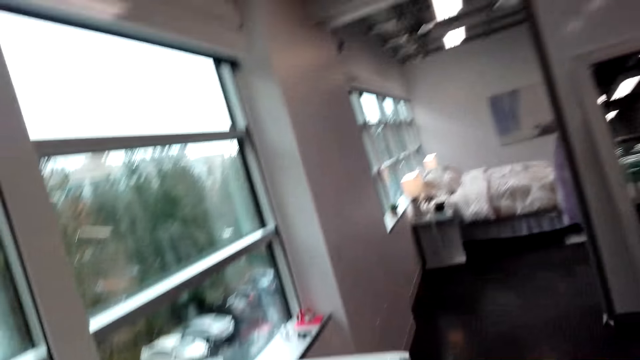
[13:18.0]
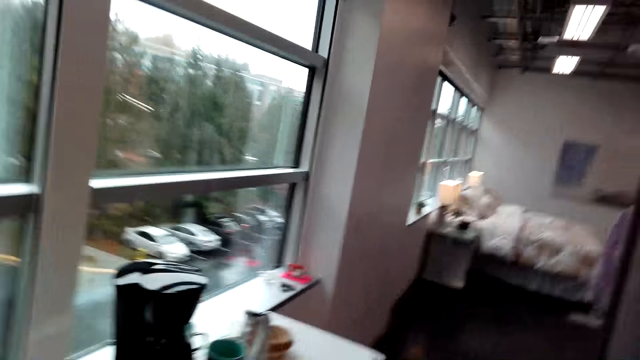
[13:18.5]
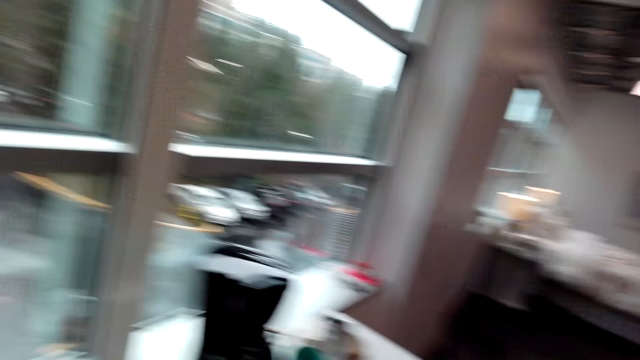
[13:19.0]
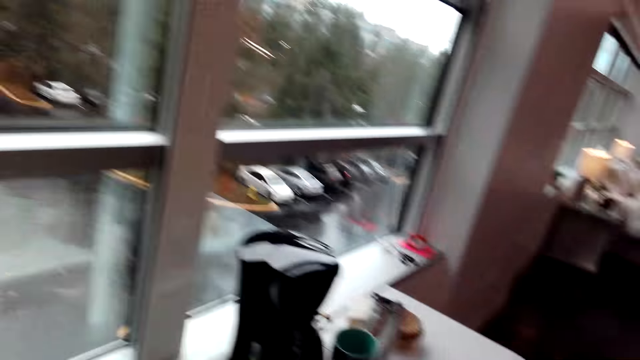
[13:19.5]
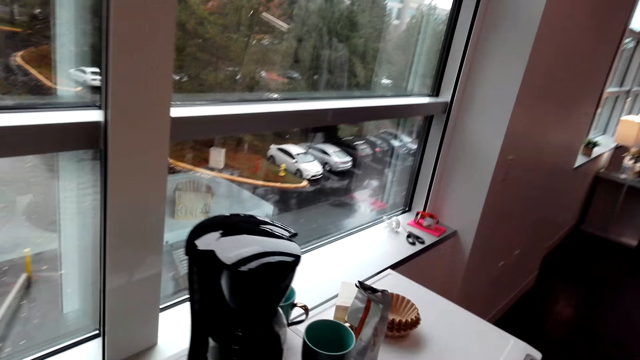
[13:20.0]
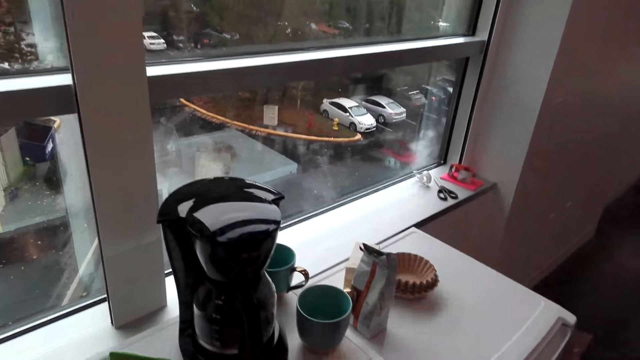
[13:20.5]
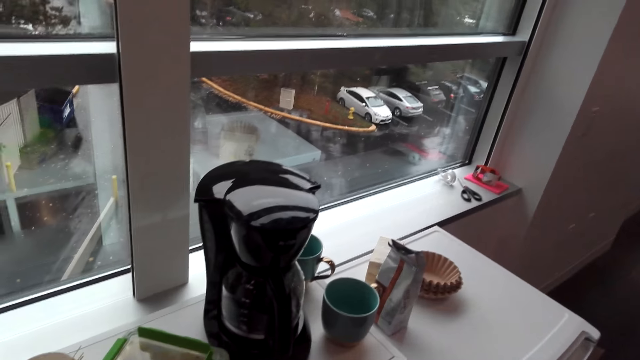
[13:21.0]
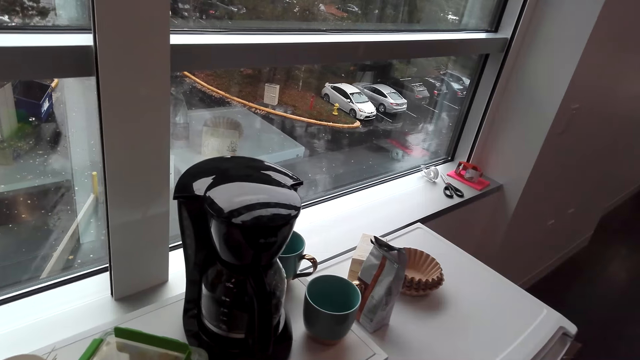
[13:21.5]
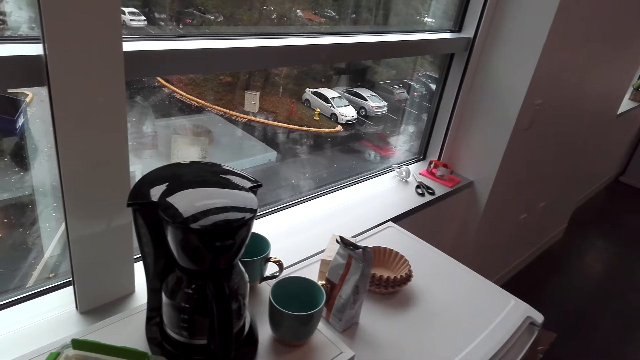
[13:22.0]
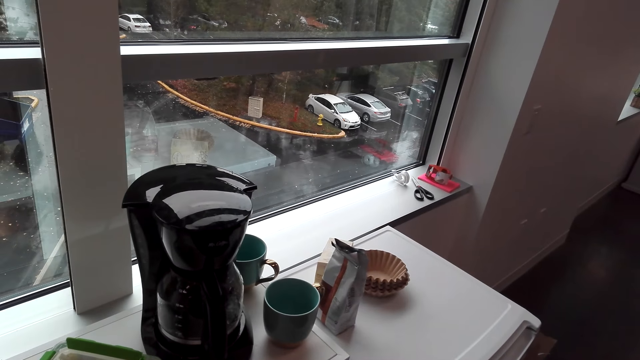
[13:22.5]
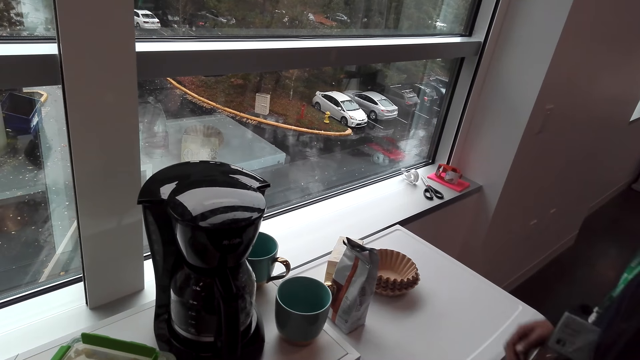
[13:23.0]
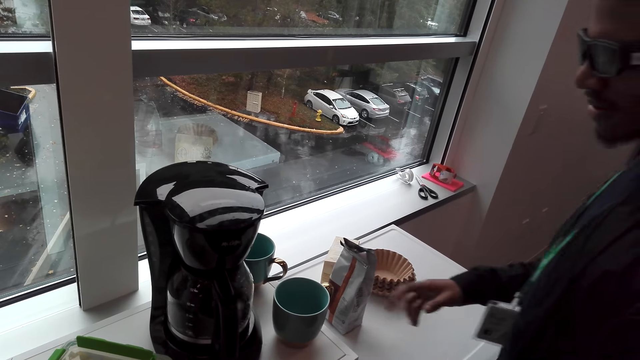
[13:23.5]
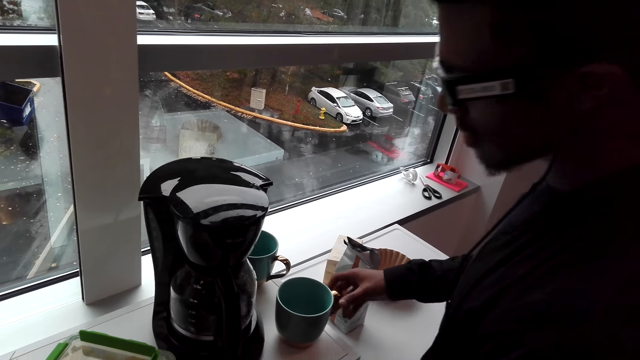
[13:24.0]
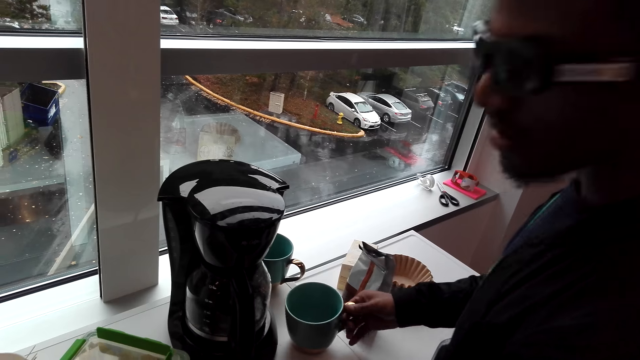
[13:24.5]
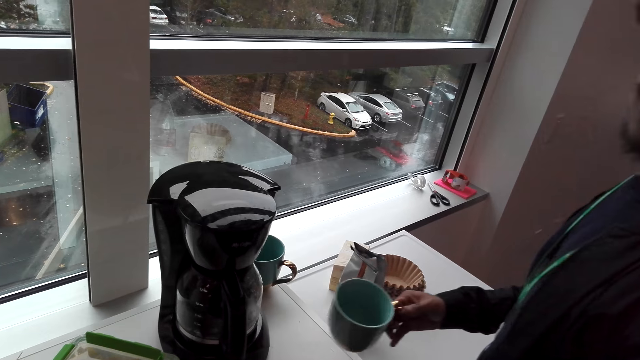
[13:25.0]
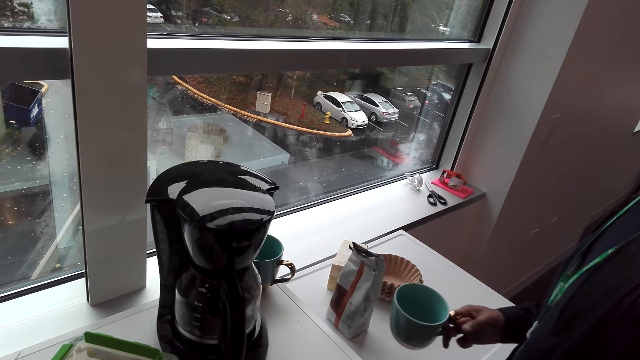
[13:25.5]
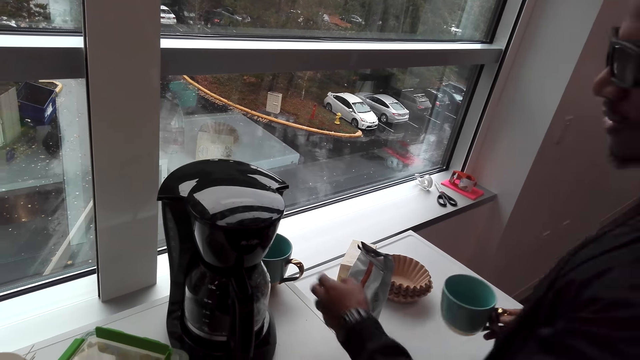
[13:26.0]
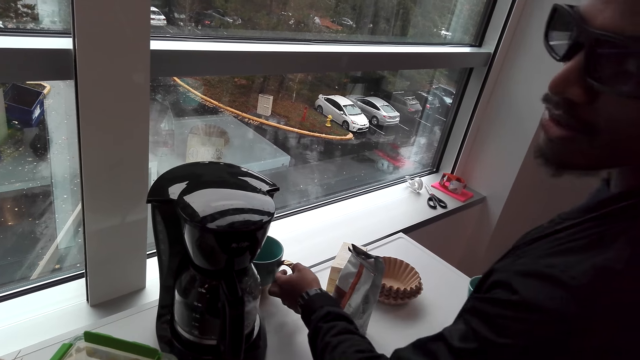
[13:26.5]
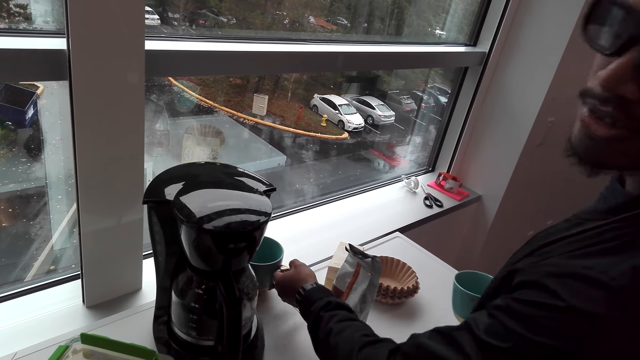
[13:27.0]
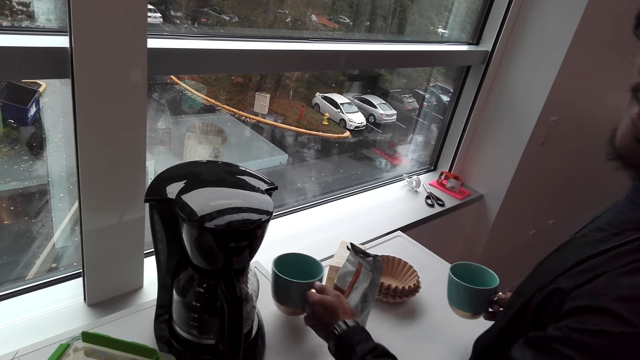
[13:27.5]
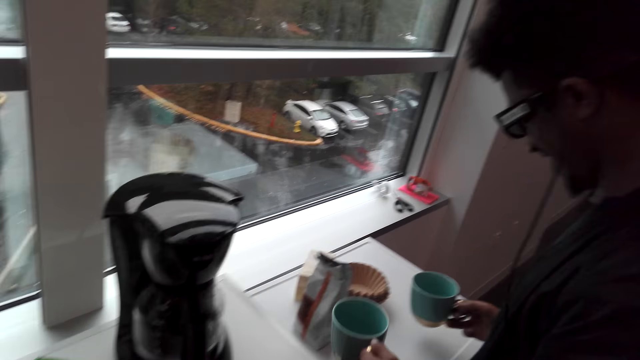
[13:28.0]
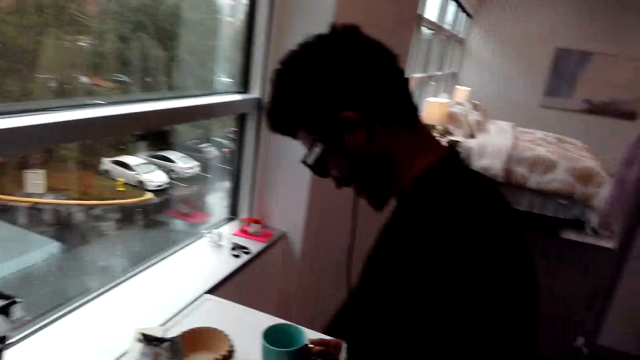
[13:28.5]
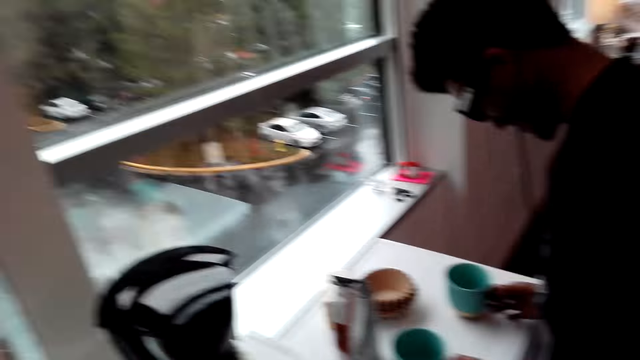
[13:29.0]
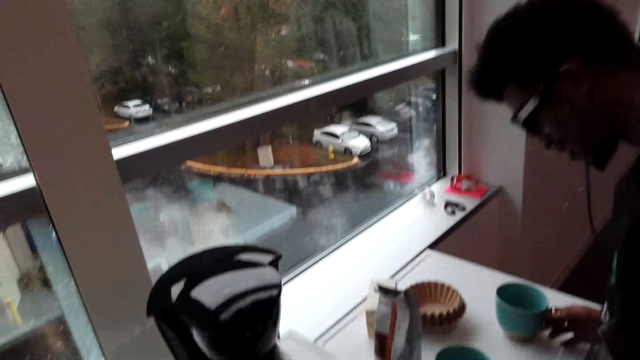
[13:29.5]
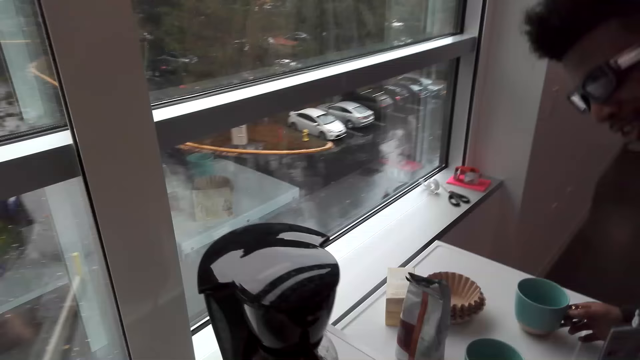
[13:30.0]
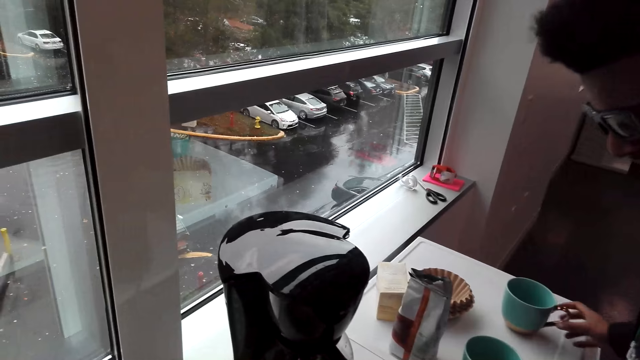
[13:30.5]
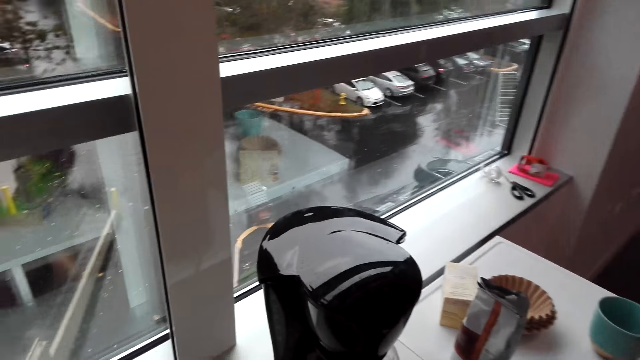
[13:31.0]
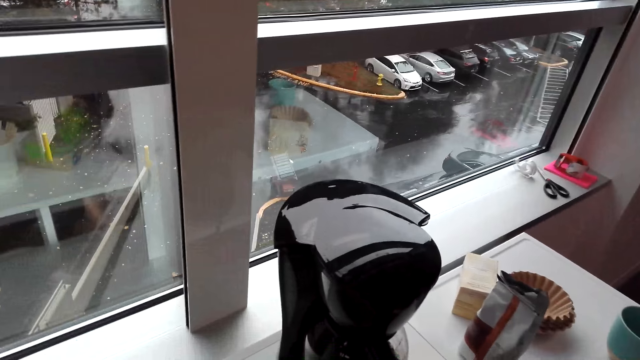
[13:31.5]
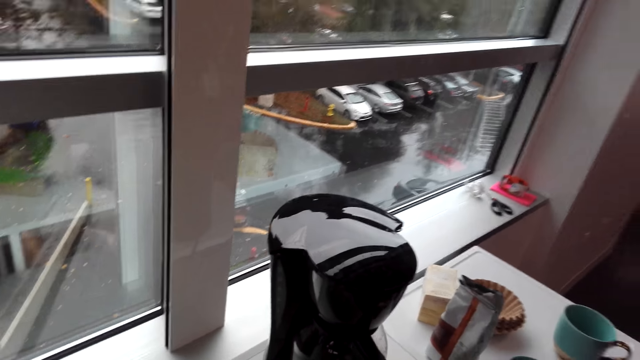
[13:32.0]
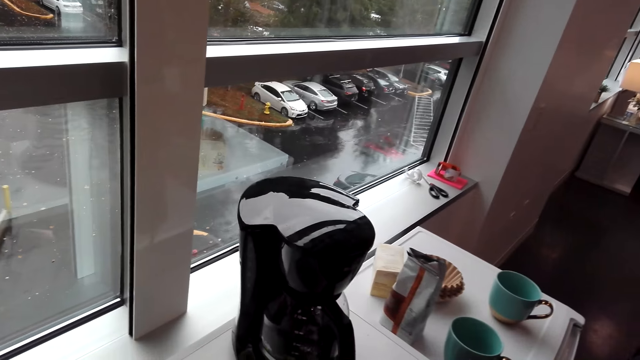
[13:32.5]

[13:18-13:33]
The camera wearer stares at a coffee maker. A person picks up a cup from the bench. The person picks up a cup from the bench again. The camera wearer looks around. The person interacts with the camera wearer. The person places the cups on the bench.

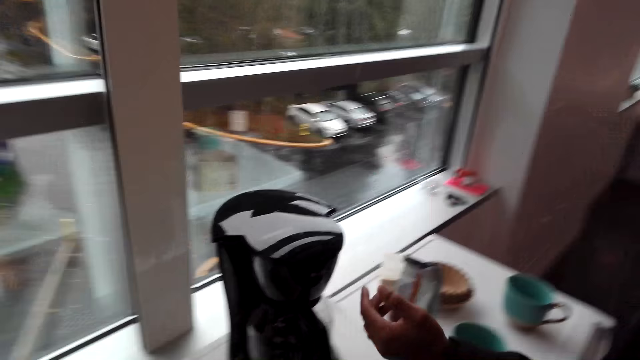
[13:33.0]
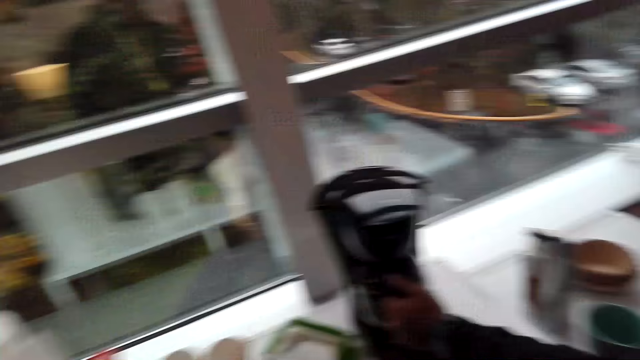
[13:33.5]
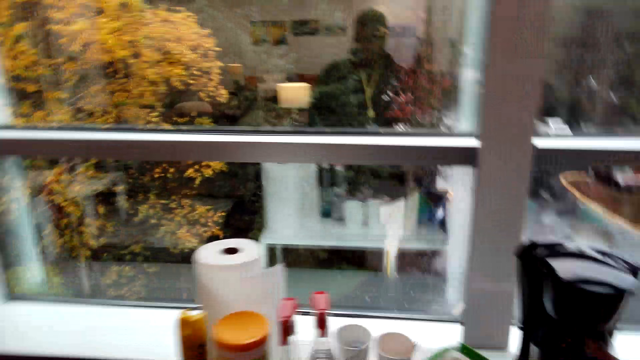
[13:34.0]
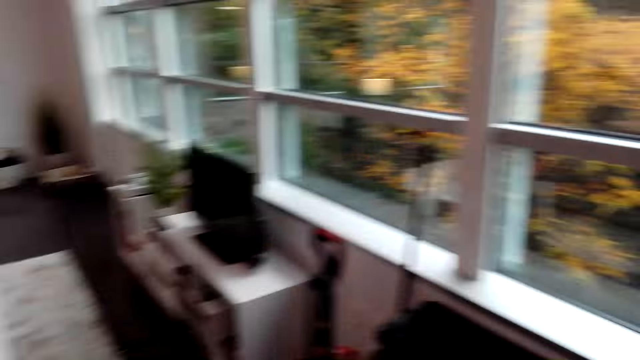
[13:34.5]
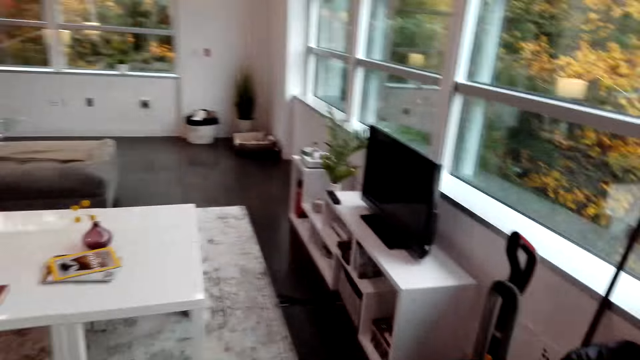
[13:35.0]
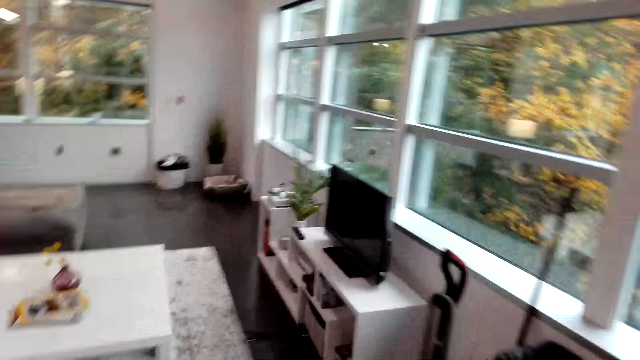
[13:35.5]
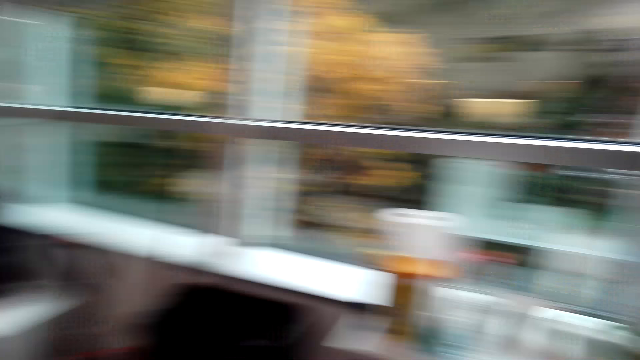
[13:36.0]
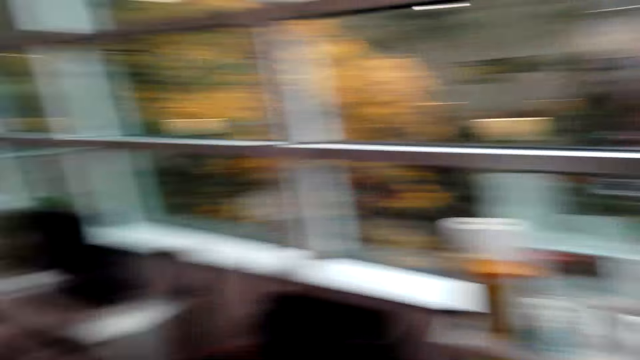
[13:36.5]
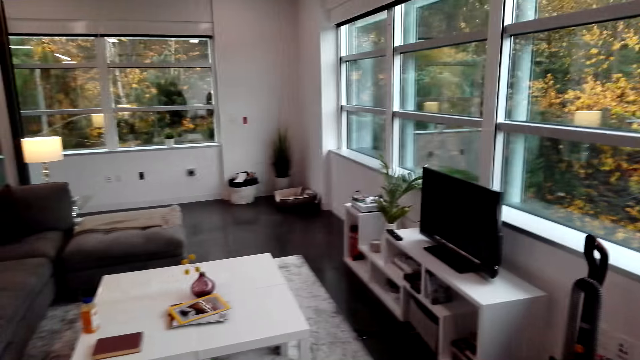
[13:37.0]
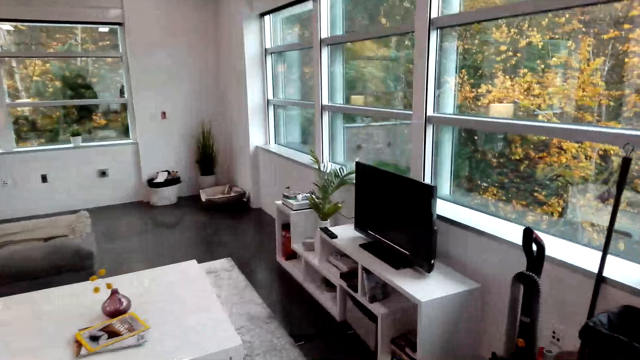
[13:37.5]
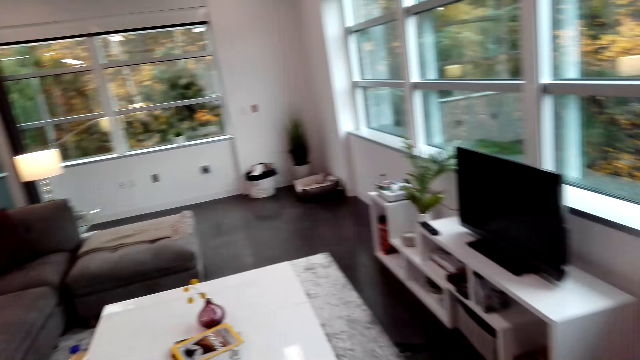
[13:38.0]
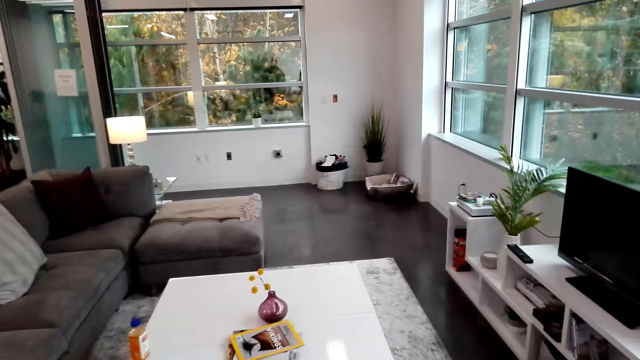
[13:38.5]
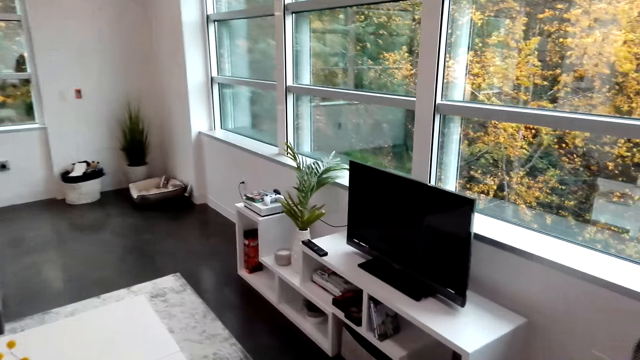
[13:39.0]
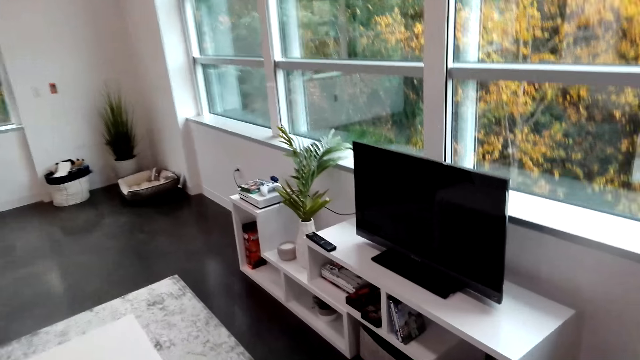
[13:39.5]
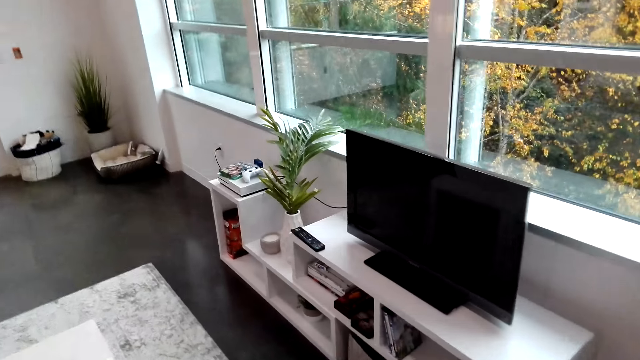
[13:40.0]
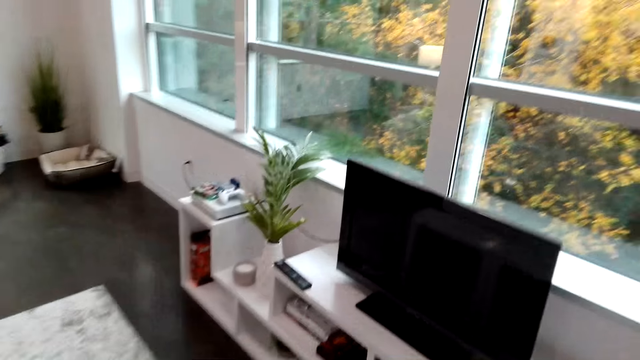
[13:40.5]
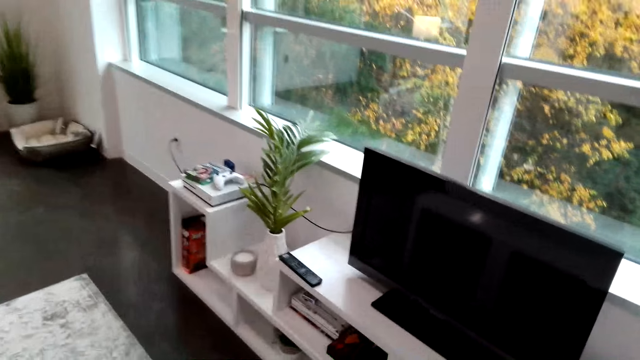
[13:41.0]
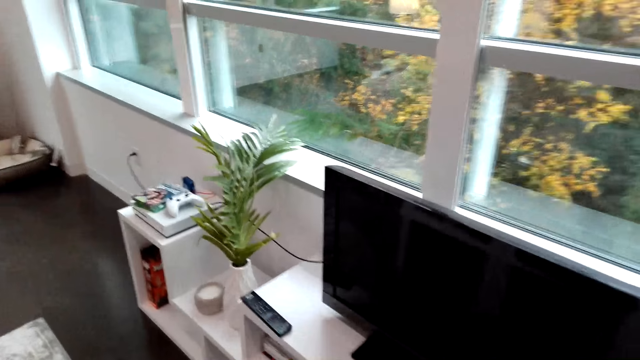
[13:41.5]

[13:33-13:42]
A person switches off the coffee maker. The person touches the coffee maker. The camera wearer looks around. They move around the room.
